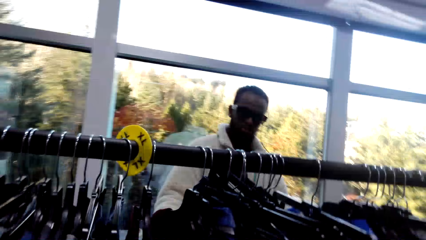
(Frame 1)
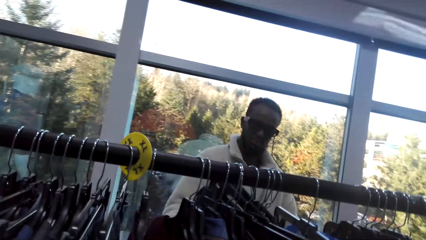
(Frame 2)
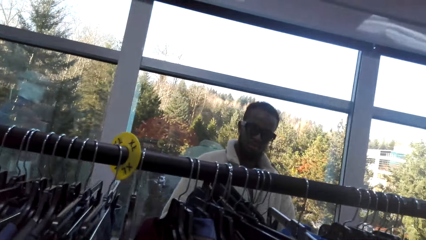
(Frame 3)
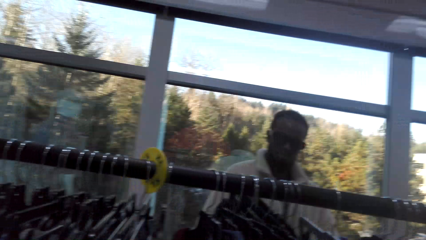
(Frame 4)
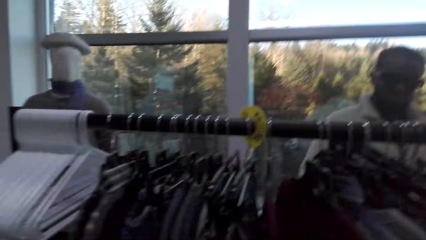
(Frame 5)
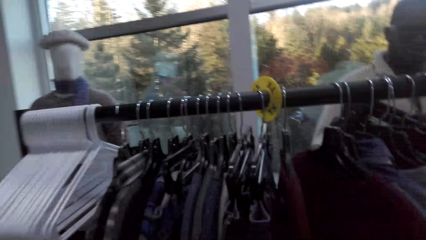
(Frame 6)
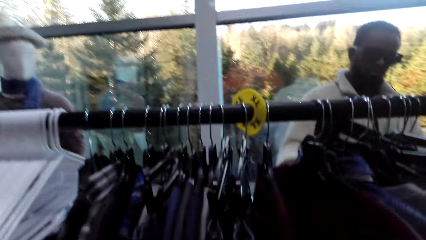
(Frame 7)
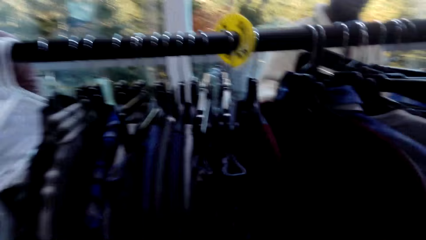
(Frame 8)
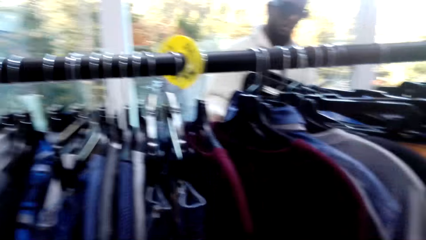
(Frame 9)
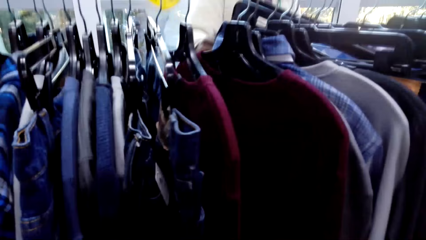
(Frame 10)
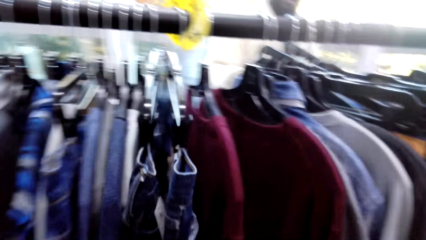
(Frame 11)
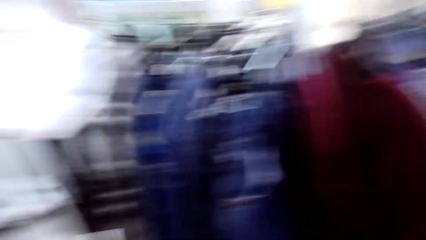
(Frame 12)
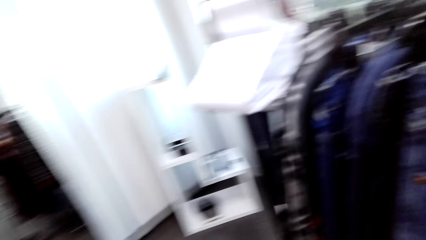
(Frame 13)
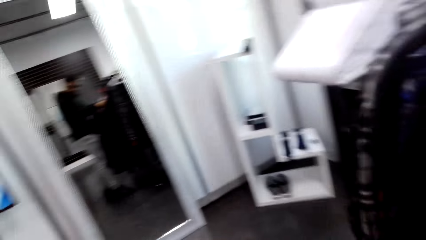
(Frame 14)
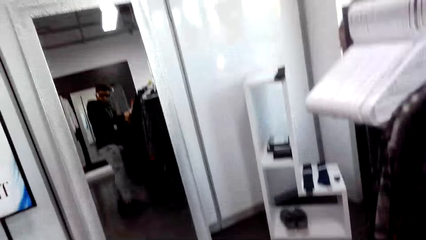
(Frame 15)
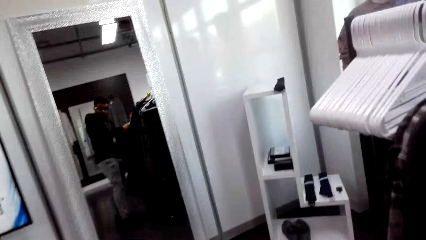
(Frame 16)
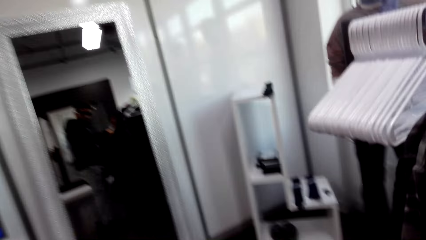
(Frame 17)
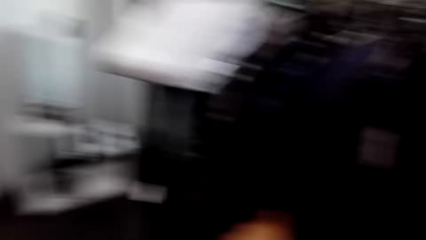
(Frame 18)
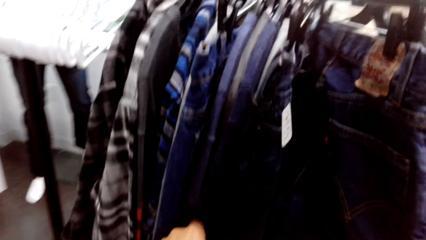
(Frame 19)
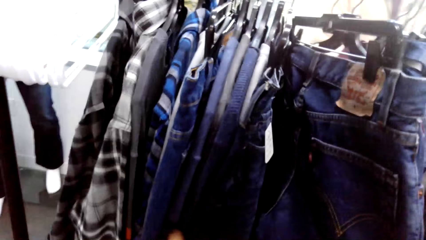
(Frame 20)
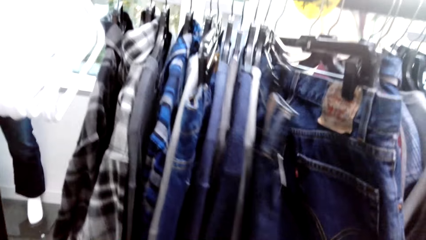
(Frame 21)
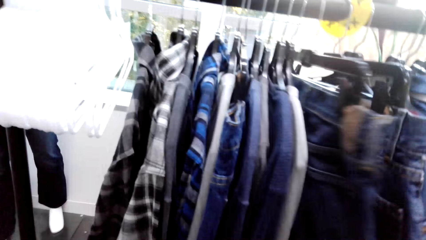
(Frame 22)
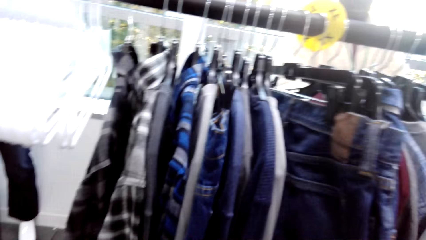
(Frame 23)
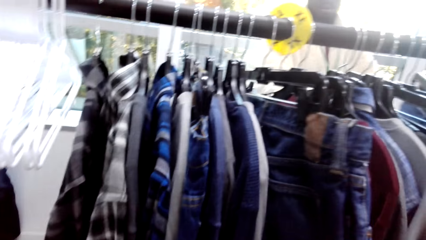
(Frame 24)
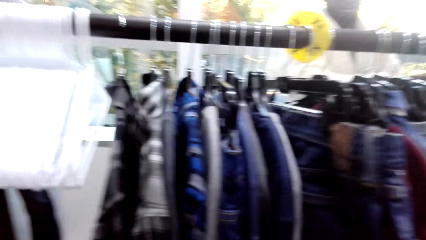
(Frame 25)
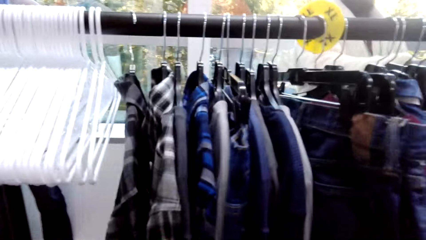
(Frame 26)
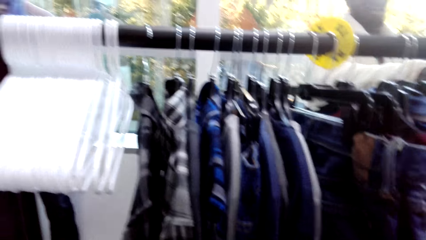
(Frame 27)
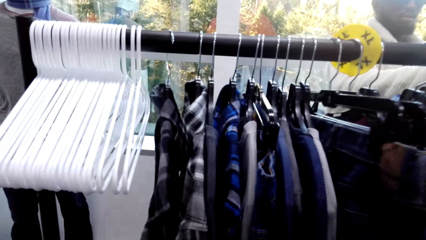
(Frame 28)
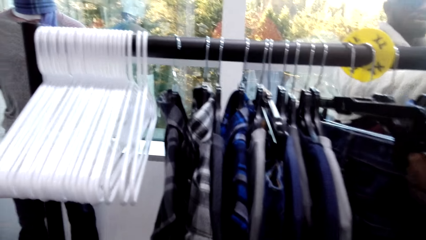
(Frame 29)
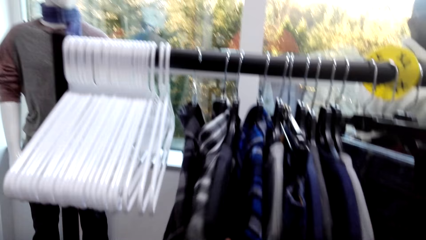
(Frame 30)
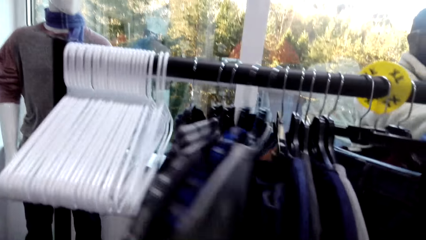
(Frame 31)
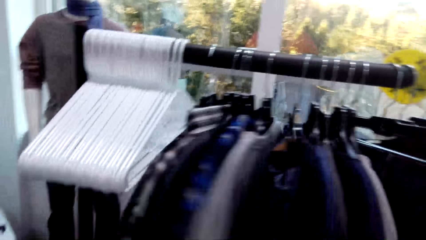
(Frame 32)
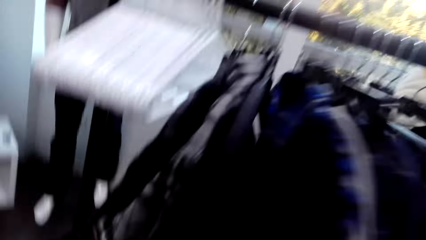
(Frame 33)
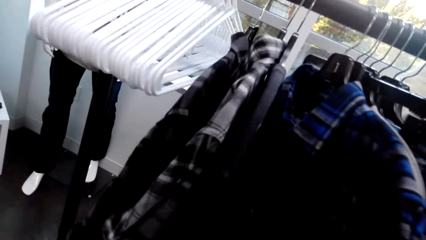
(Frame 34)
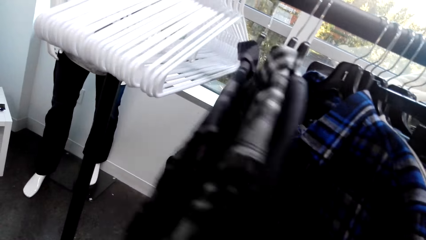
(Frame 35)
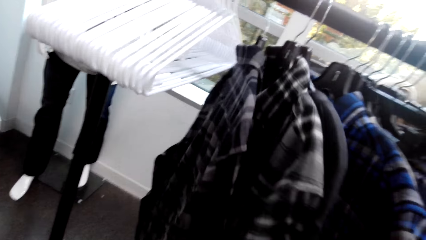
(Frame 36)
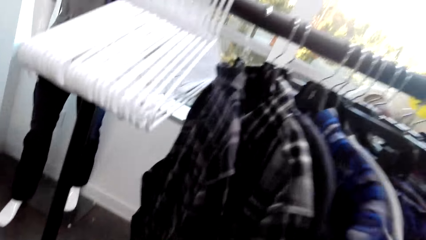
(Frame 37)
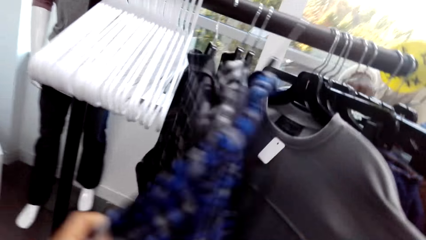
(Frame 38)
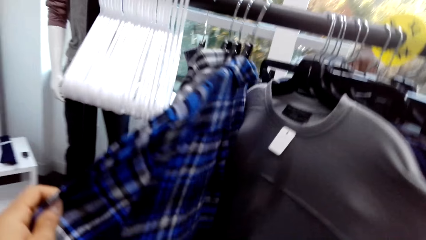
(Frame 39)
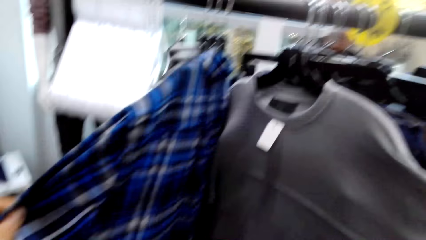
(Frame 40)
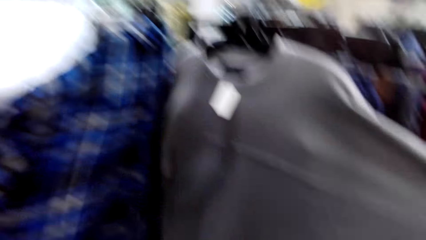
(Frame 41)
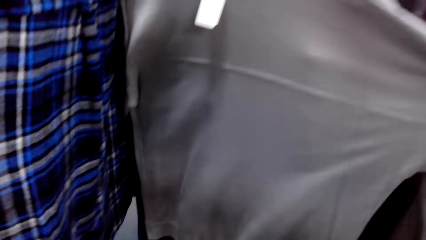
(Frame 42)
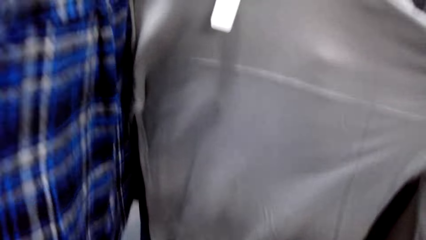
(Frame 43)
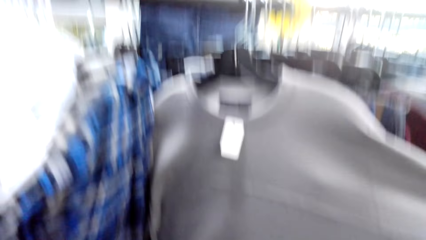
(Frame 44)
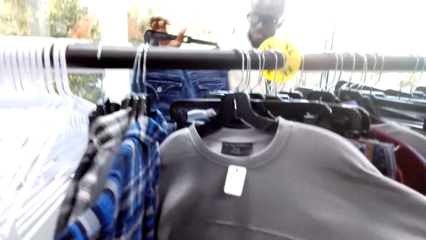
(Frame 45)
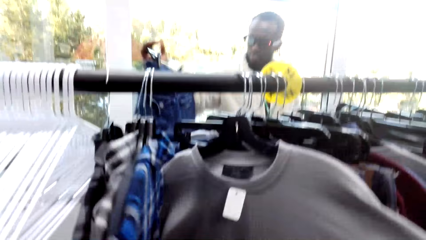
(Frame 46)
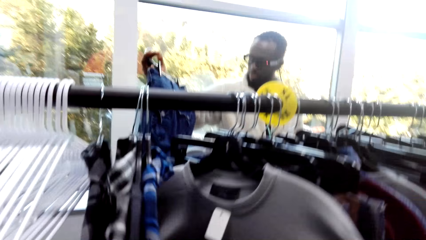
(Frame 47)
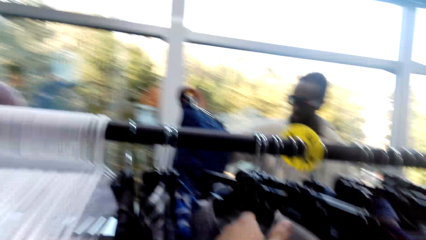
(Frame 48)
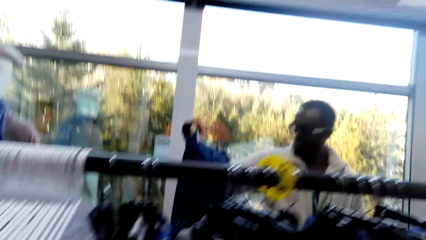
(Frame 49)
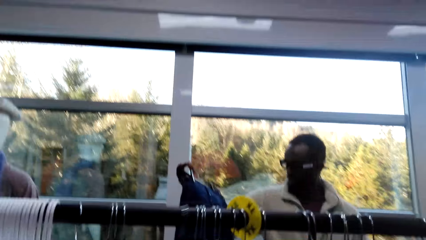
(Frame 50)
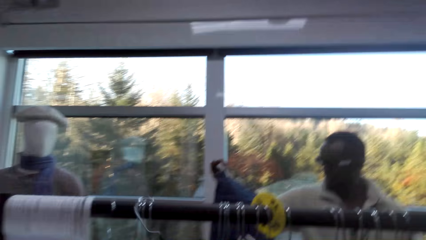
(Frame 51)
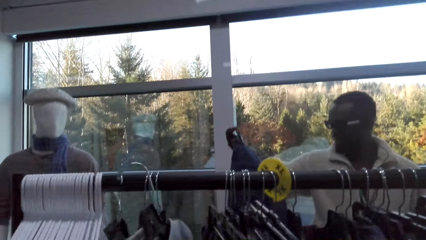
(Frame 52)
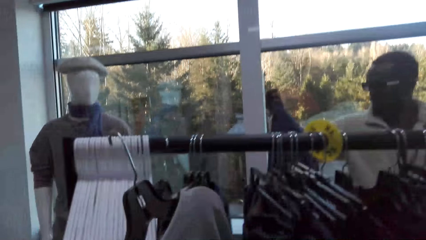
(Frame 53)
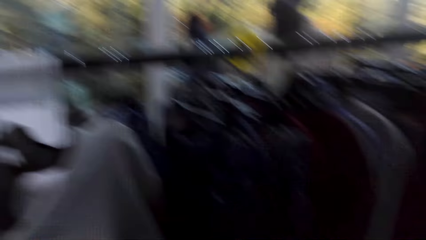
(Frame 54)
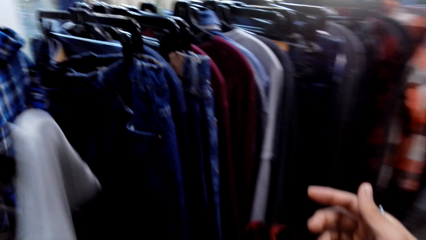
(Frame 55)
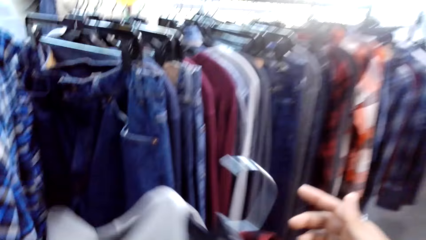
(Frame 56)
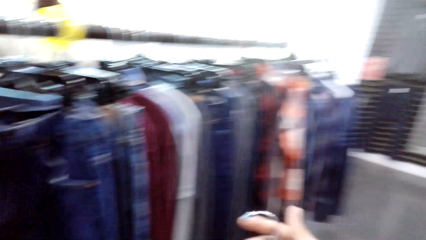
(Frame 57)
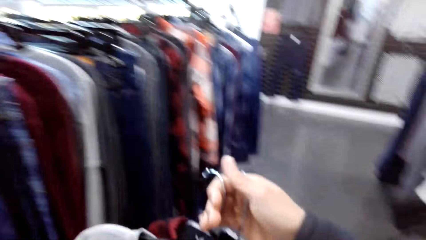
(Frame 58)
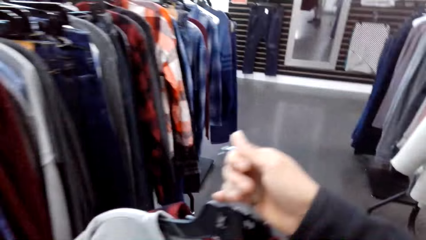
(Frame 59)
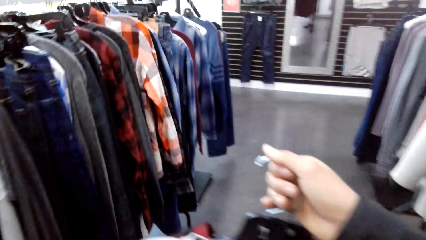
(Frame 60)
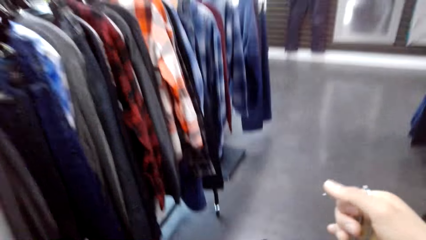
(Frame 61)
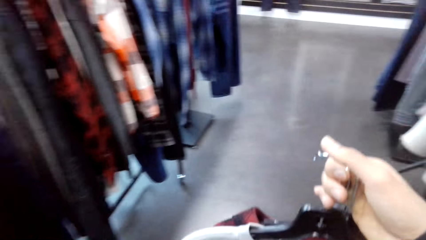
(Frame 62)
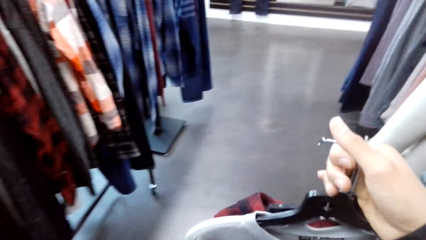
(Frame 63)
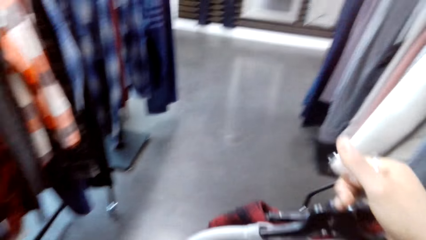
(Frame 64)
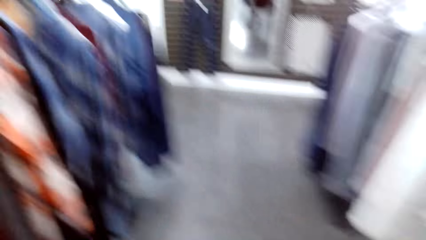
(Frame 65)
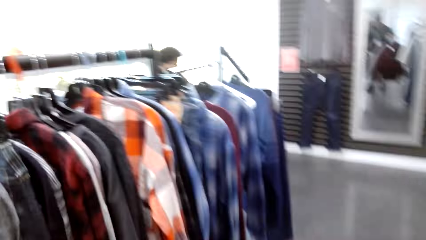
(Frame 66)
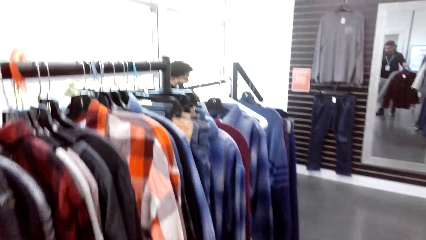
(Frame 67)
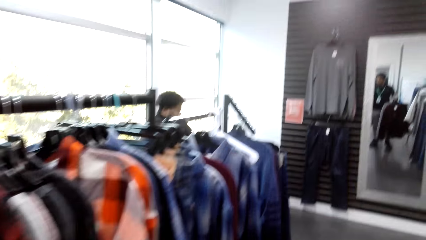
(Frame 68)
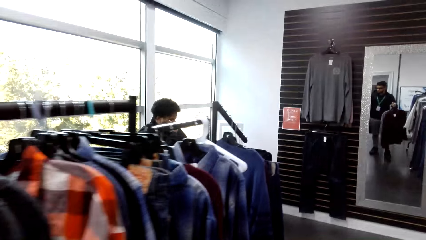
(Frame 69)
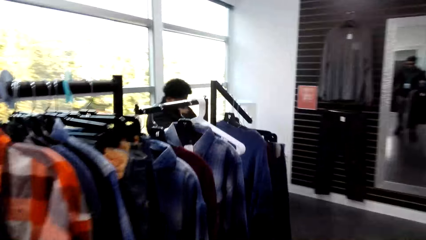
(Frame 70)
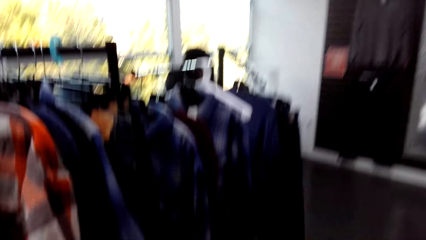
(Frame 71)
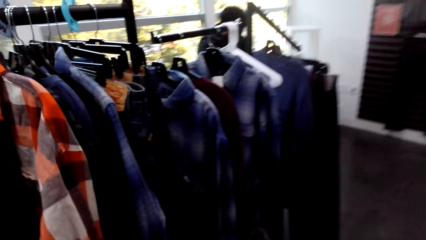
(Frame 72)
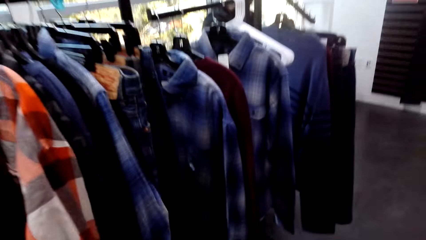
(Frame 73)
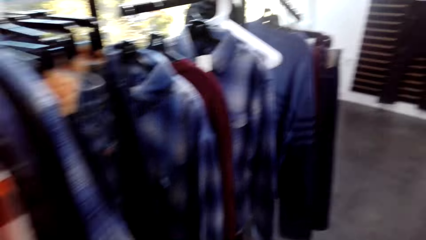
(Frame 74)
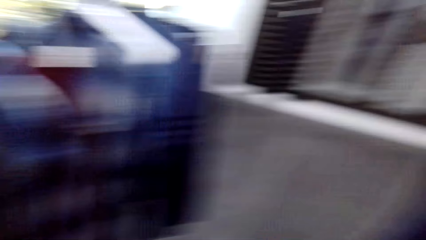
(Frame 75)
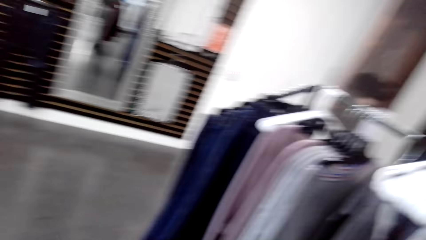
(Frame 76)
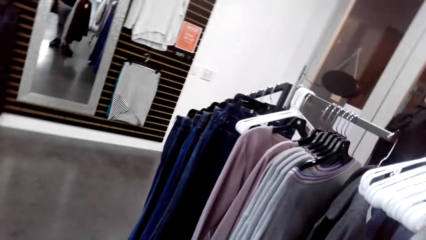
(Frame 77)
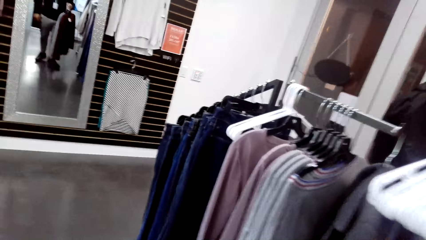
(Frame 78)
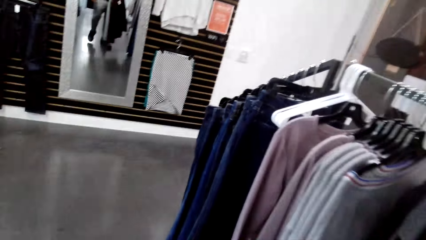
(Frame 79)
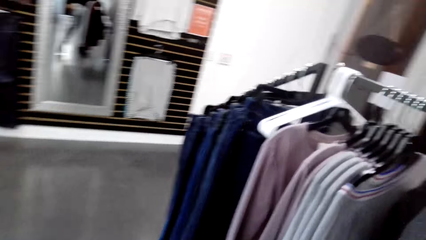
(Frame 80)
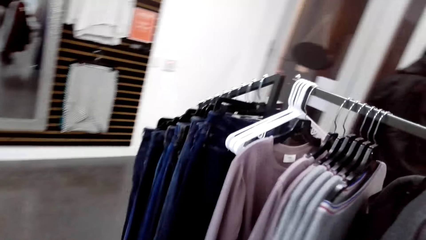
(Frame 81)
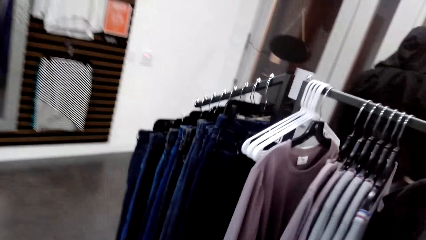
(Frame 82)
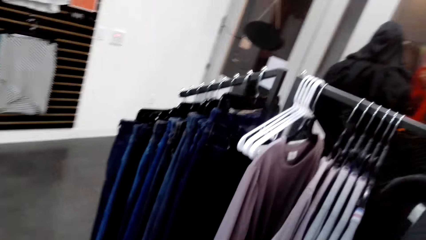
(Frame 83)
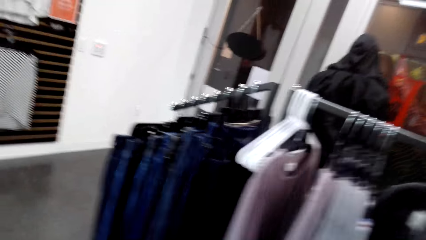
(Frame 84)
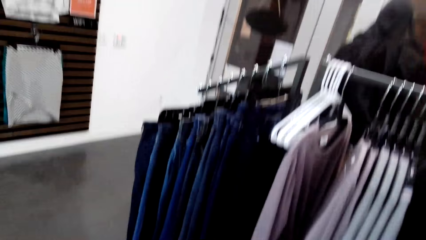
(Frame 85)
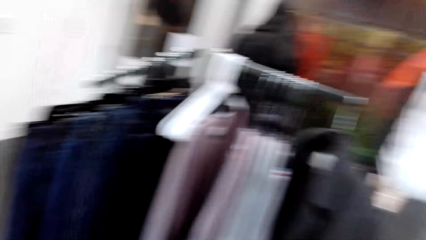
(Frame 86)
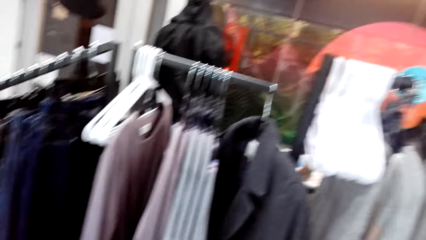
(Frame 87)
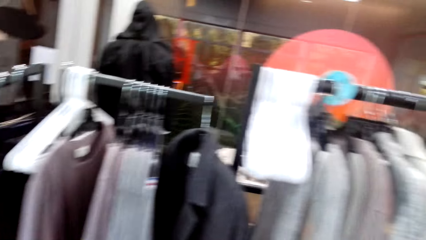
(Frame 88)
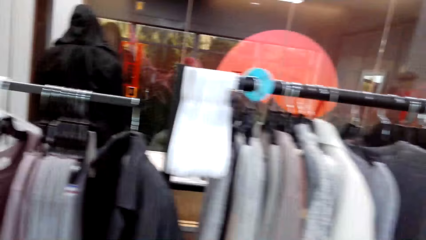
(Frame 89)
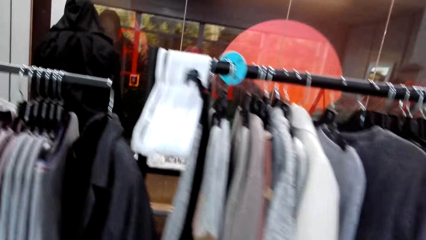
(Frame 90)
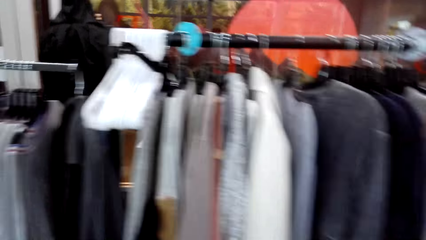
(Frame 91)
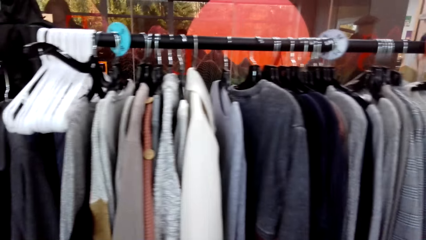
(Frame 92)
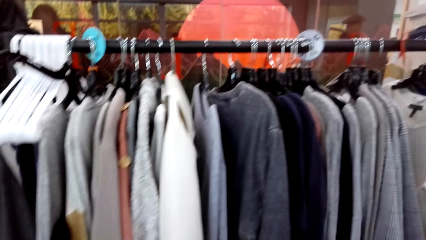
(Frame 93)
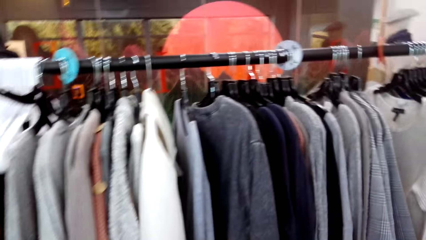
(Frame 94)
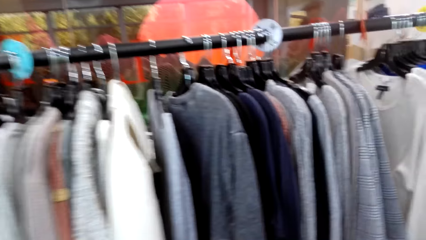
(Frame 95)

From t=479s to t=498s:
The camera wearer looks around. They hold a cloth on a rack. A person holds the cloth on the rack. The camera wearer picks the cloth on the rack. They walk around.
